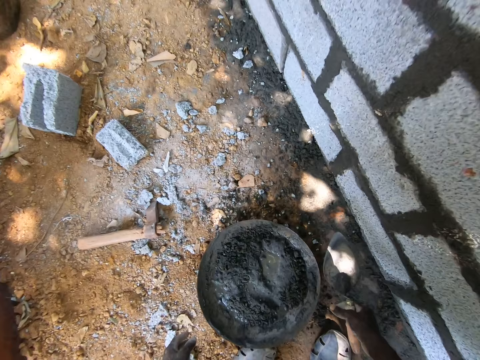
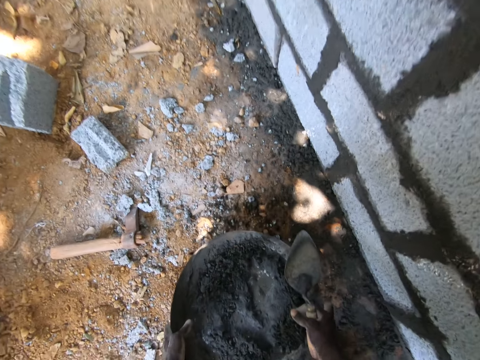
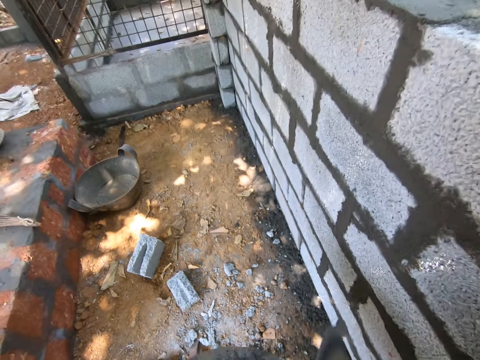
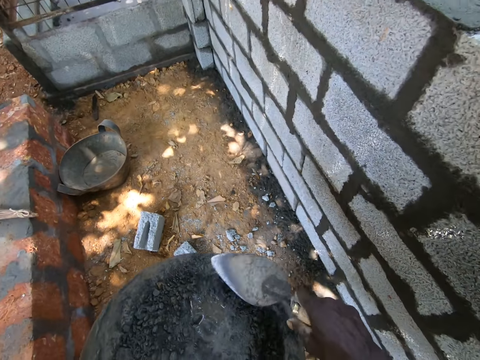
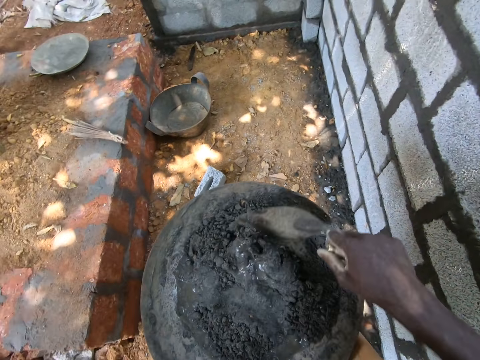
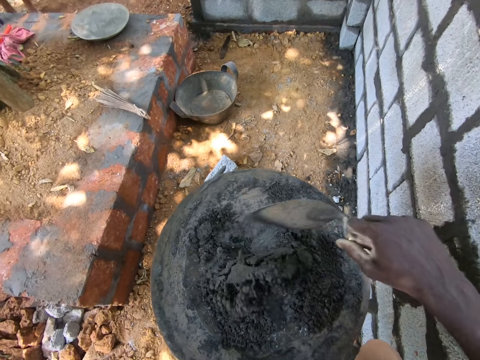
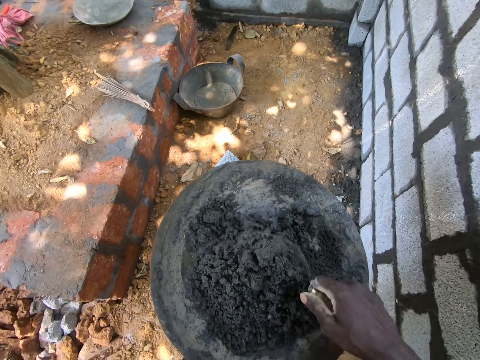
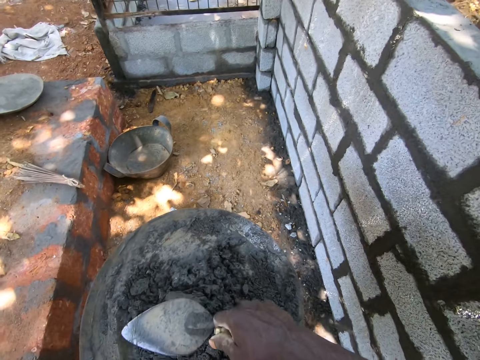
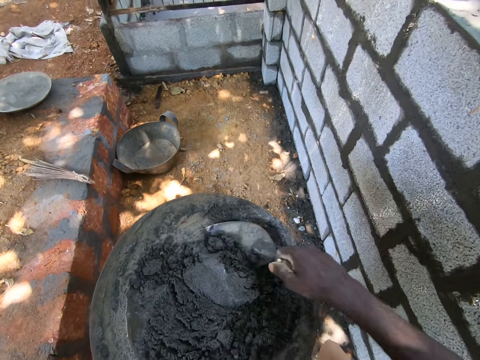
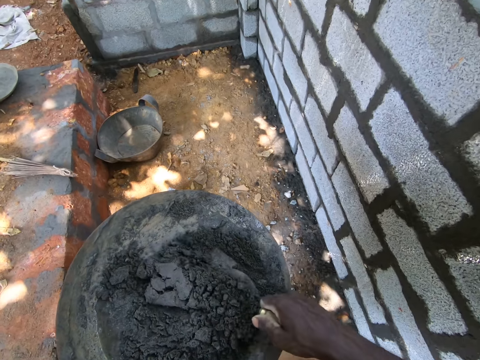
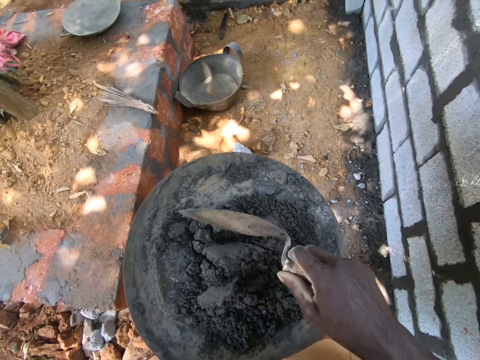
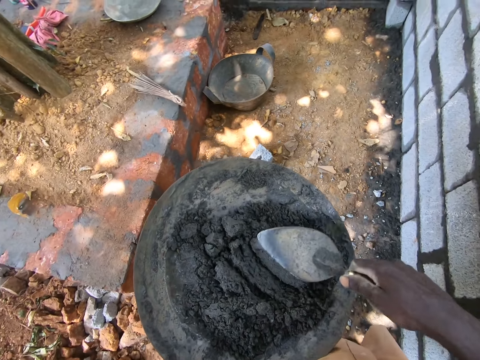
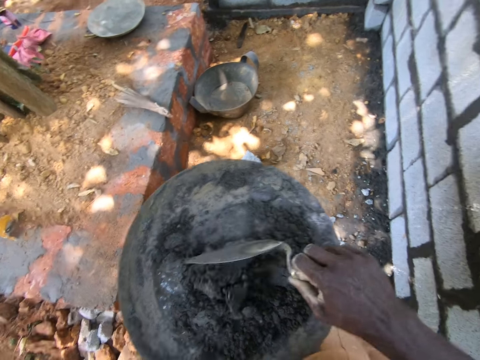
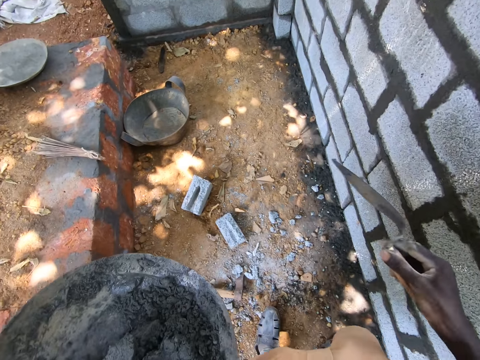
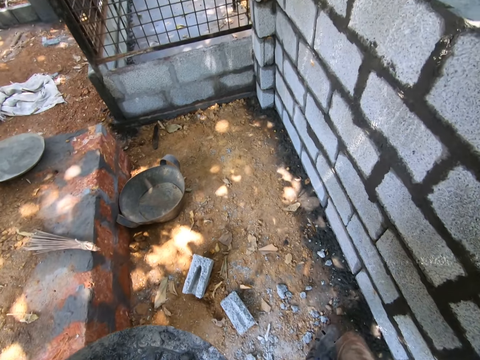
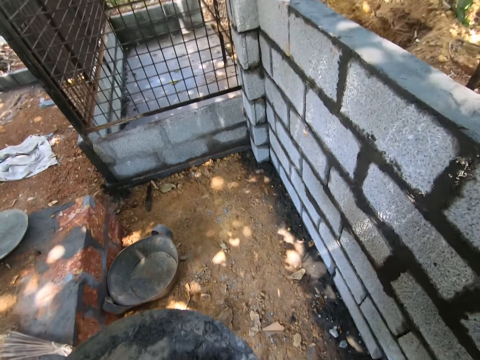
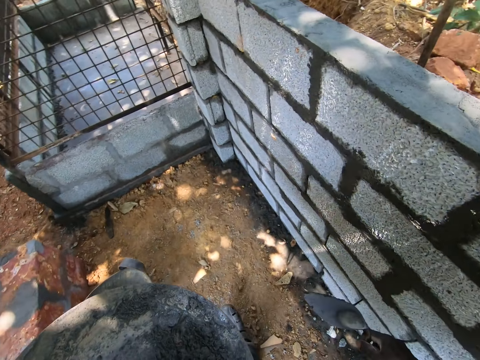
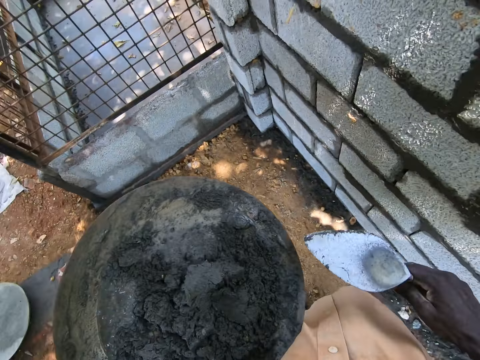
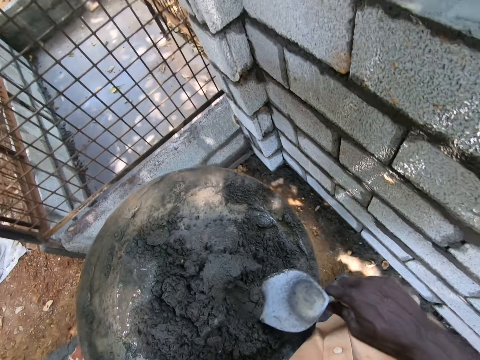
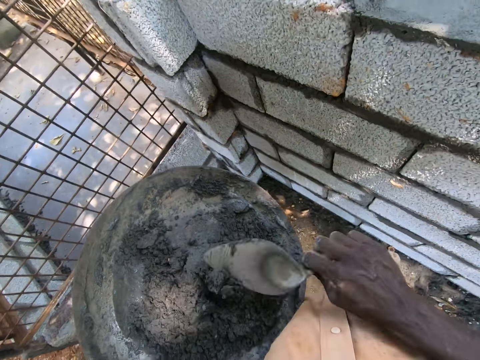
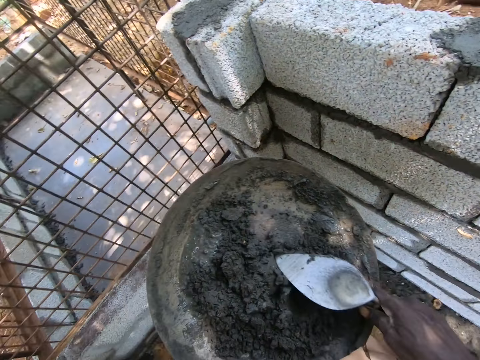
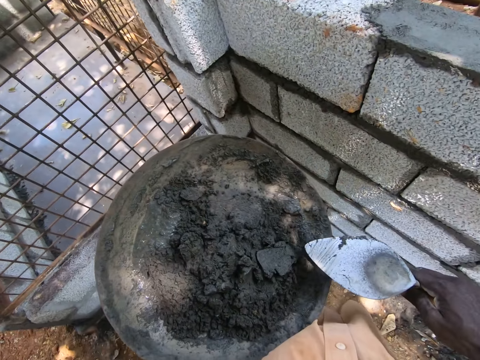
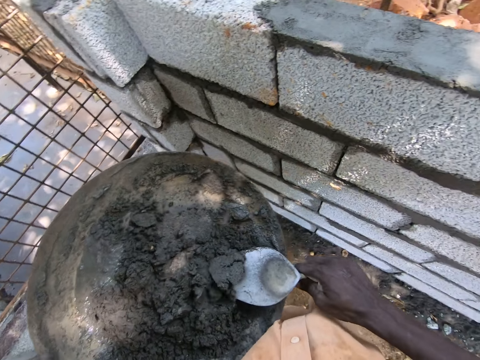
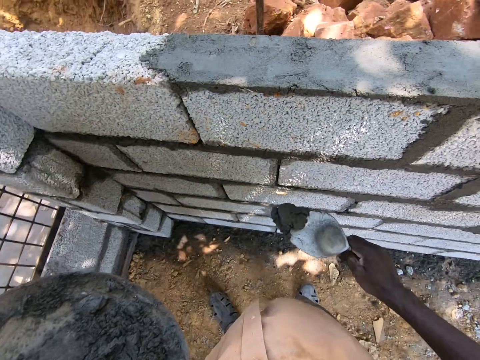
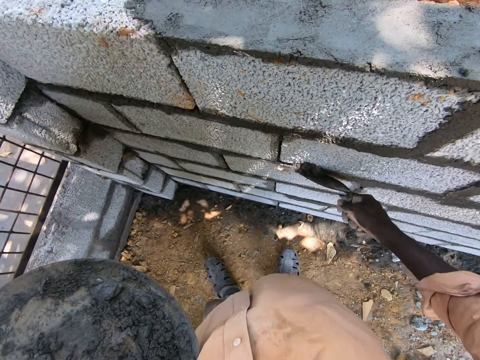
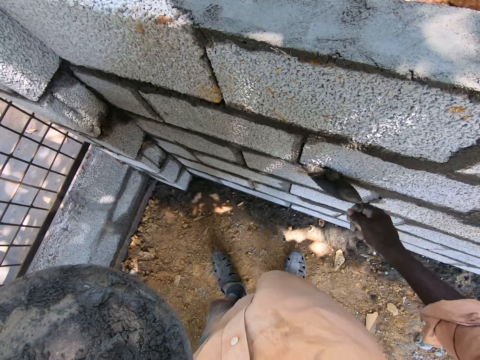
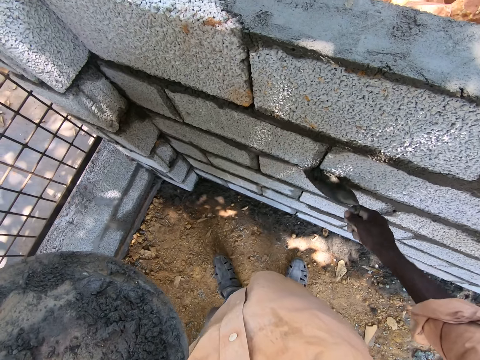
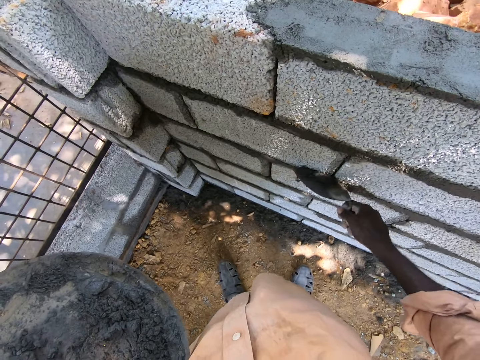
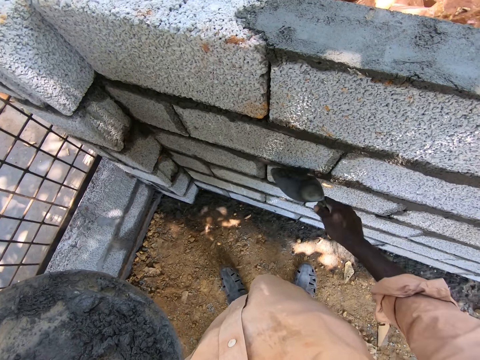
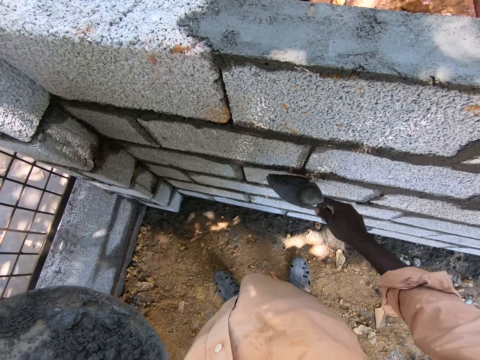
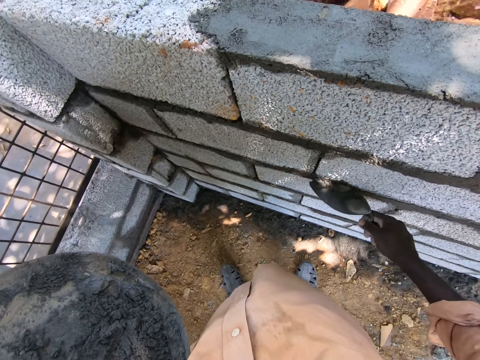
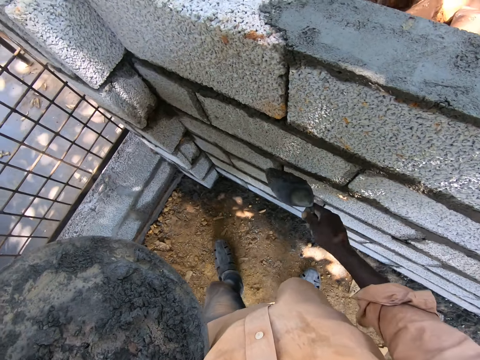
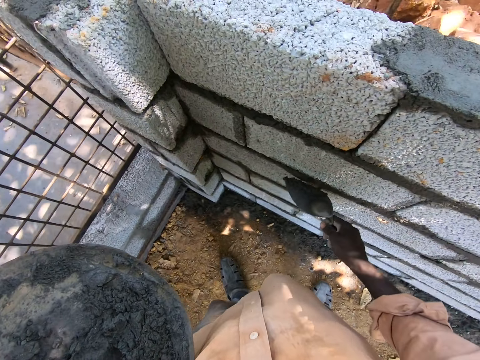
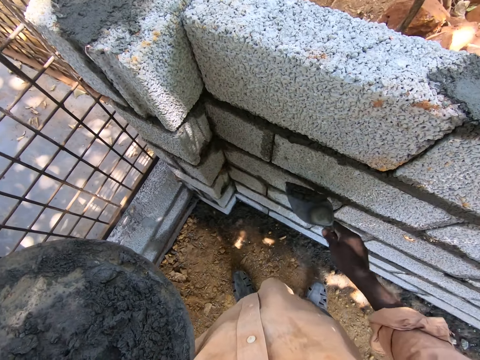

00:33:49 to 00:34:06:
The camera wearer picks the basin of mortar from the ground. They mix the mortar in the basin with the trowel. They move along the wall. They move the cement. They mix the mortar in the basin with the trowel. They scoop the mortar from the basin. They put the cement on the bricks. They smear the mortar on the wall.

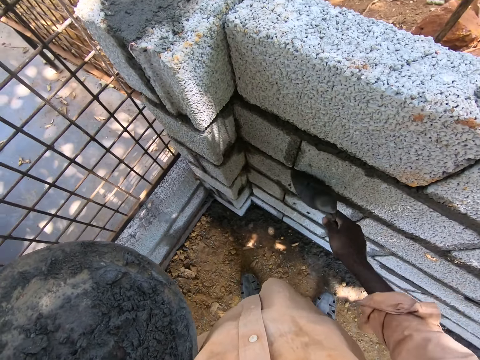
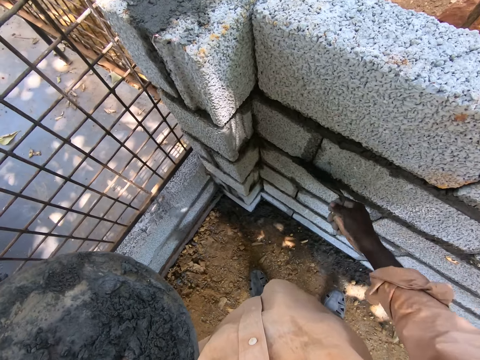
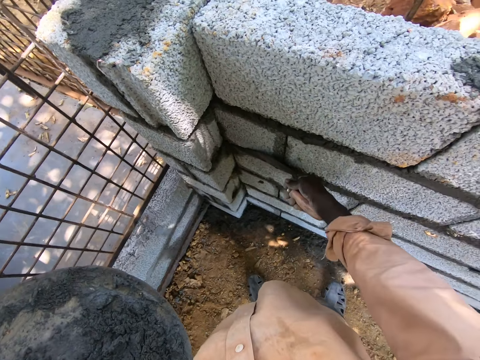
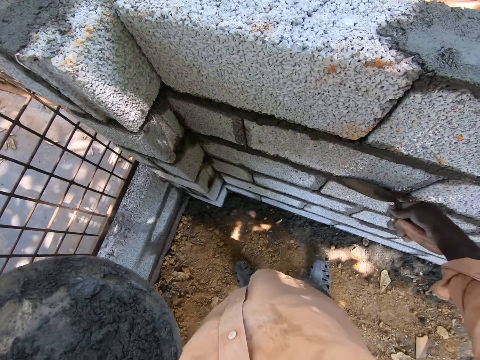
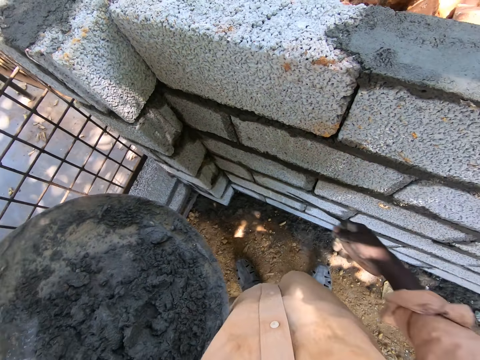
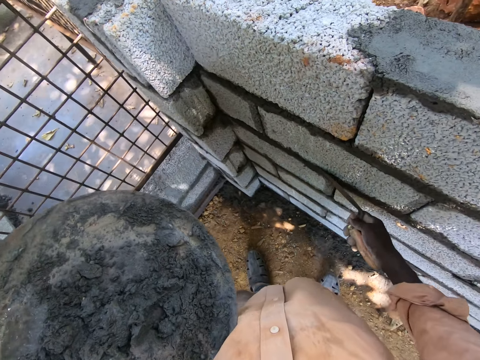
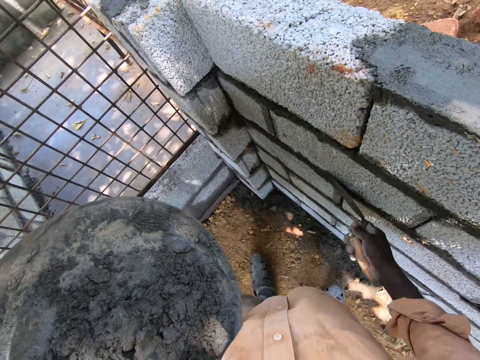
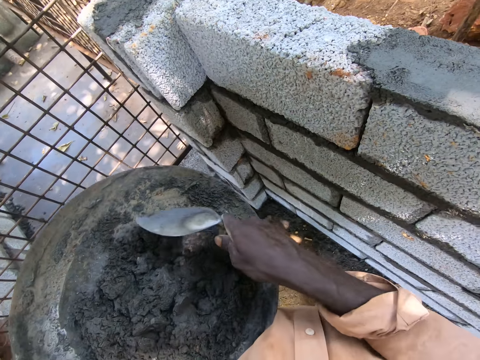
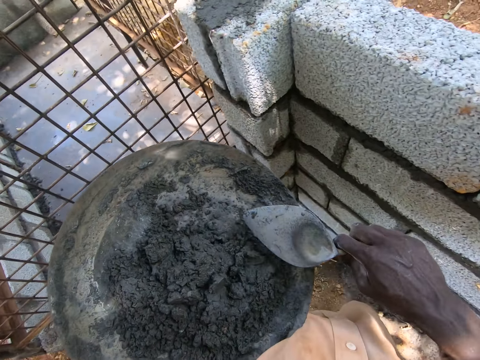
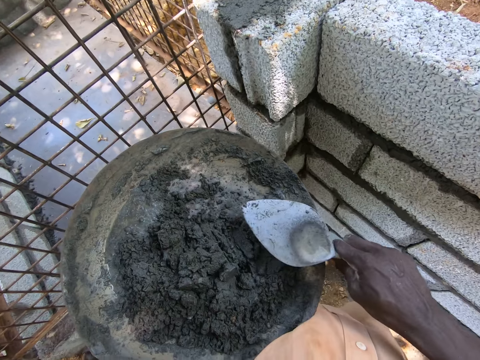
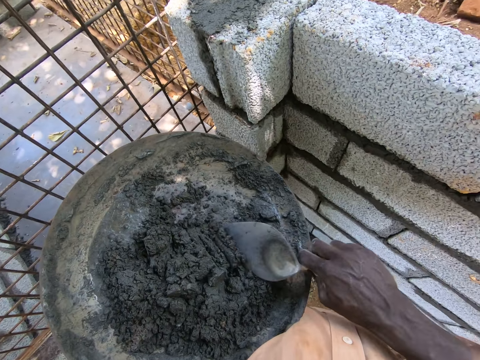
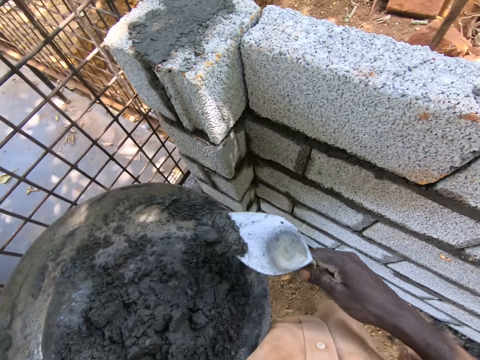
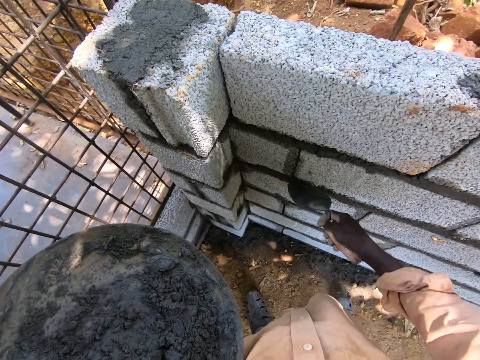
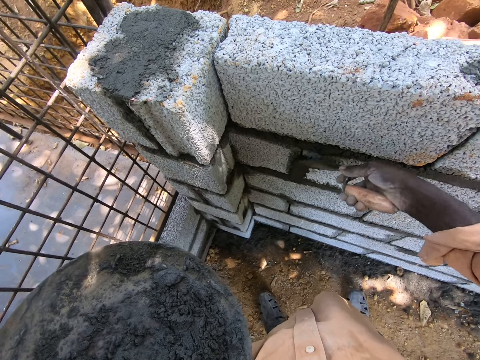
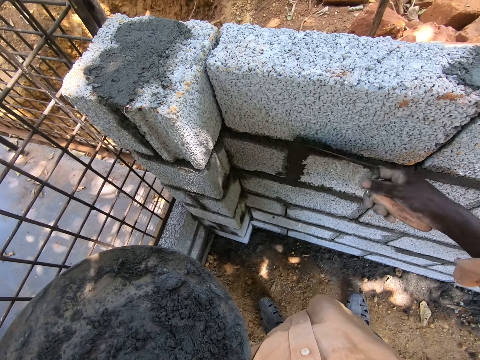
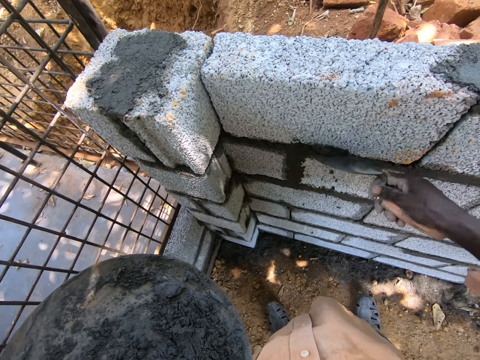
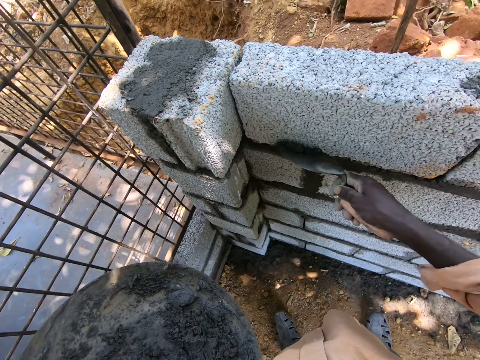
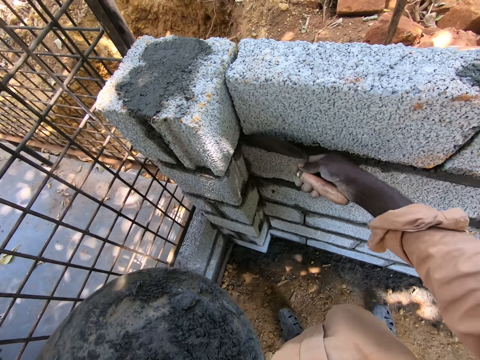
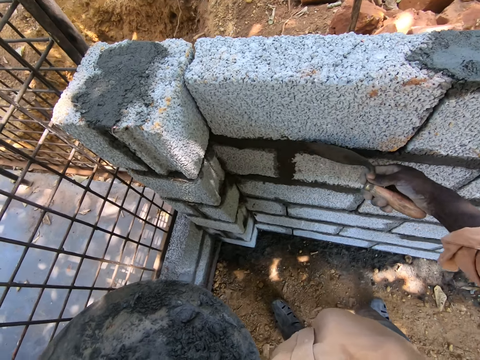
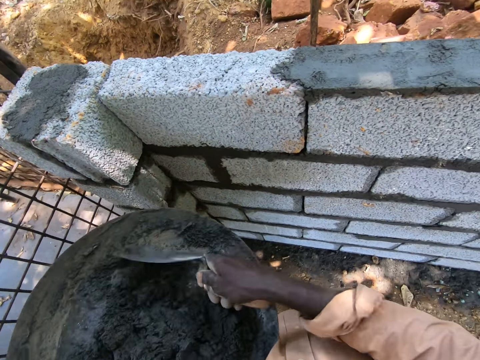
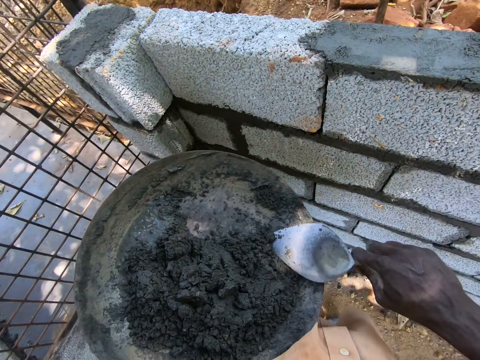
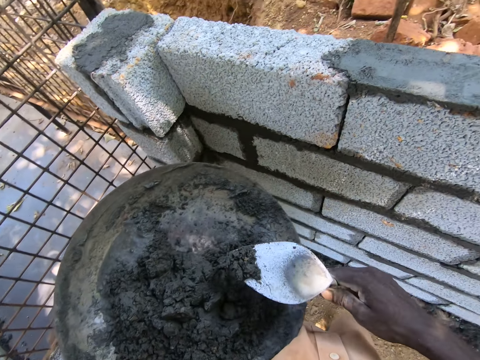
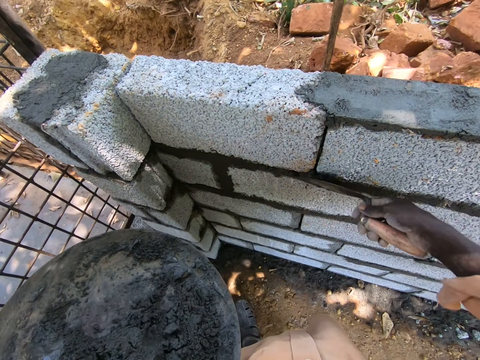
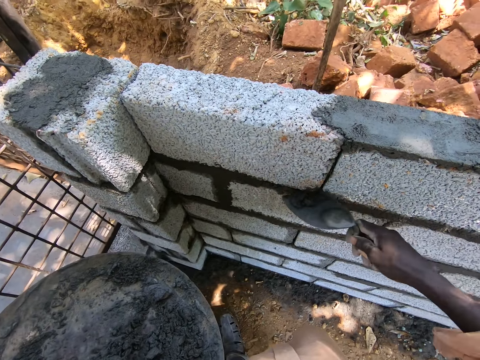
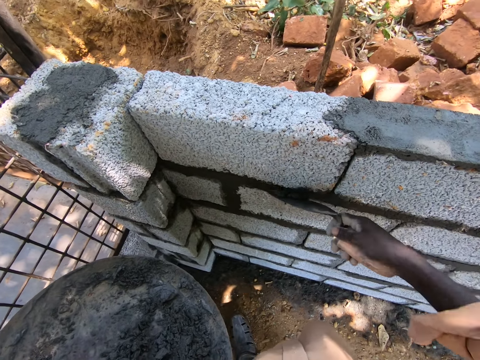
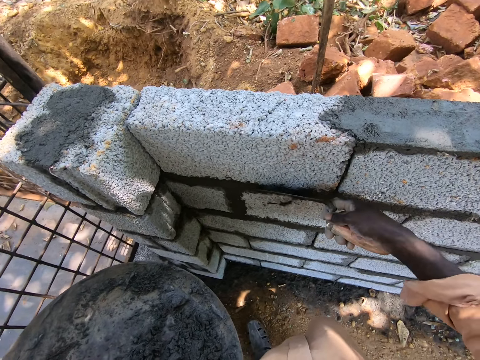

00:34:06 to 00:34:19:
The camera wearer smoothens the cement. They mix the mortar in the basin with the trowel. They scoop the mortar from the basin. They put the cement on the bricks. They smear the mortar on the wall. They smoothen the cement. They gather the mortar on the basin with the trowel. They scoop the mortar from the basin. They put the cement on the bricks. They smear the mortar on the wall. They smoothen the cement.
